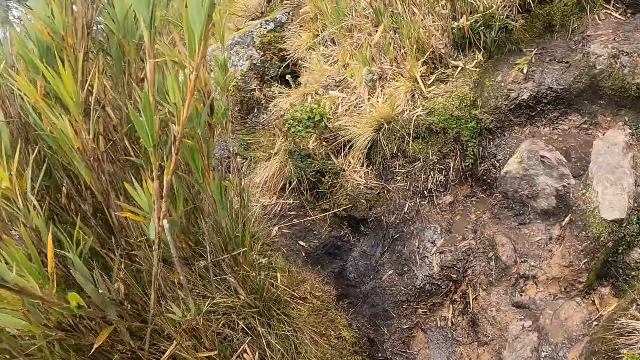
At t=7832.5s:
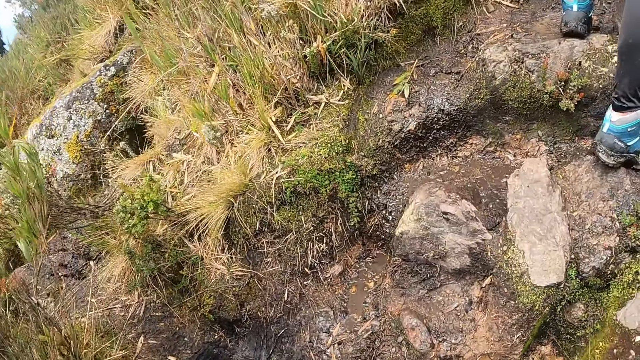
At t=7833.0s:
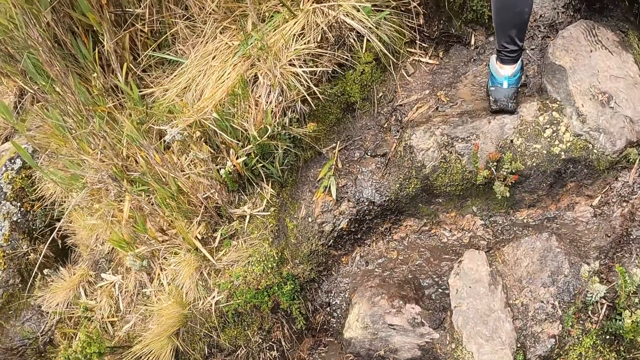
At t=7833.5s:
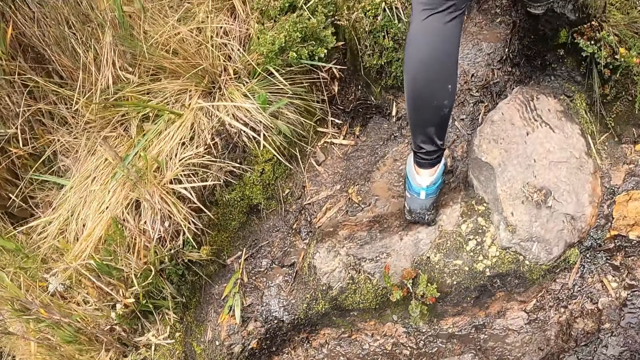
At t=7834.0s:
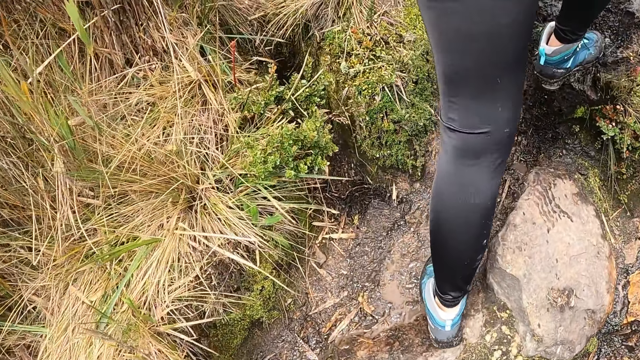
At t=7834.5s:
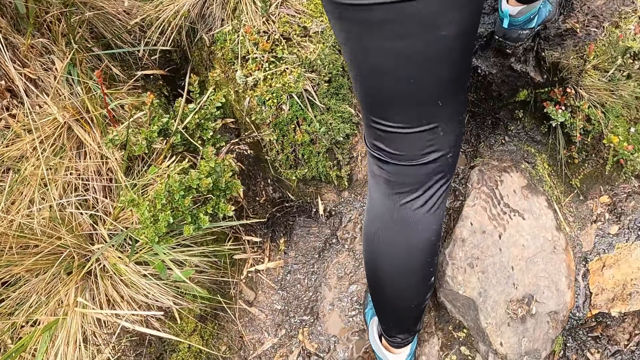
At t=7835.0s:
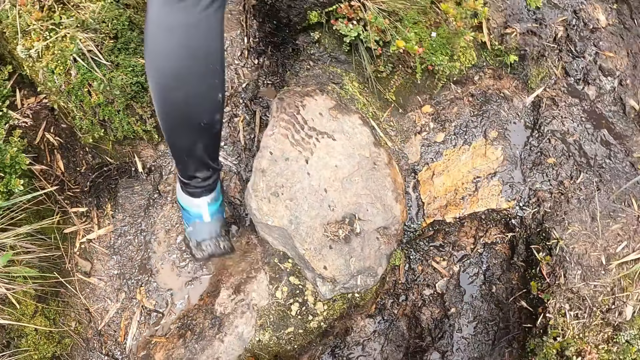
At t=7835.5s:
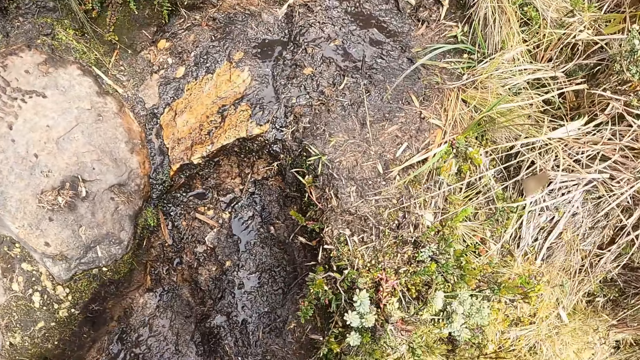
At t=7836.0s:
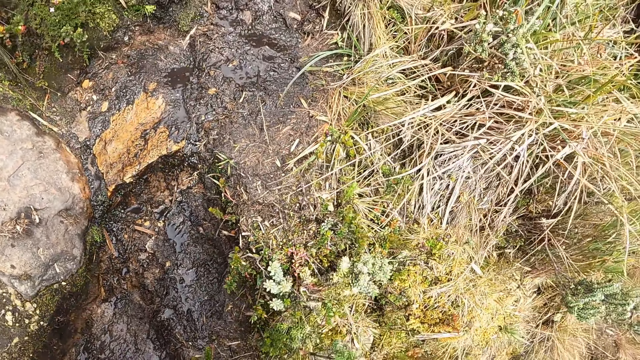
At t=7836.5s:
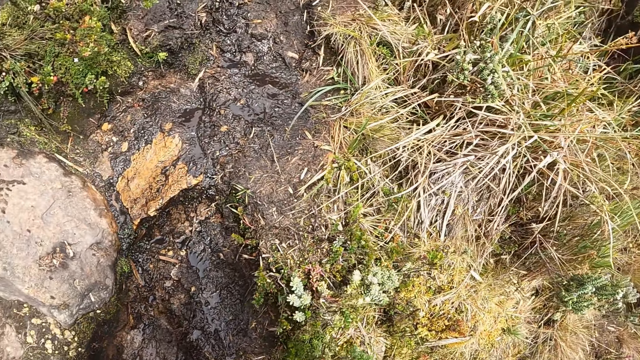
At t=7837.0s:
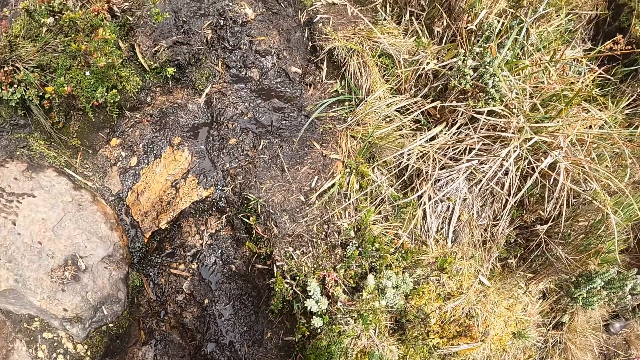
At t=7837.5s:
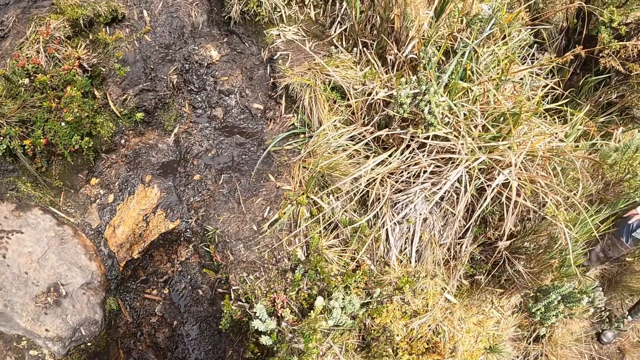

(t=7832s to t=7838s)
The camera wearer climbs the hill or mountain along a hill trail.

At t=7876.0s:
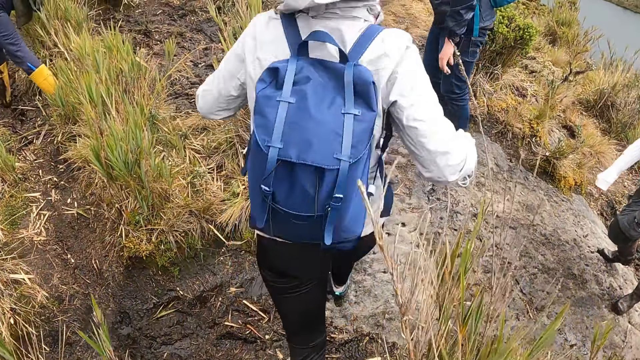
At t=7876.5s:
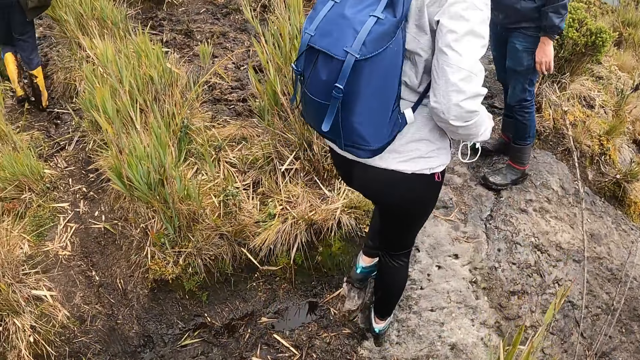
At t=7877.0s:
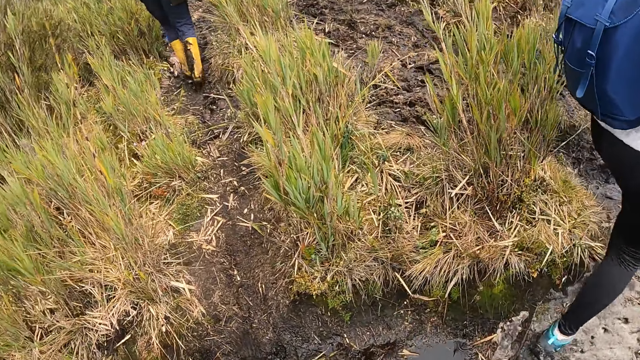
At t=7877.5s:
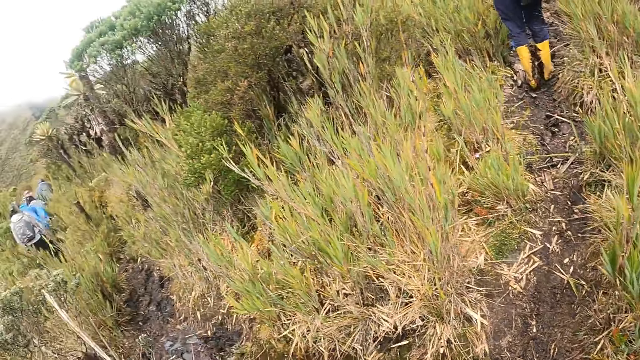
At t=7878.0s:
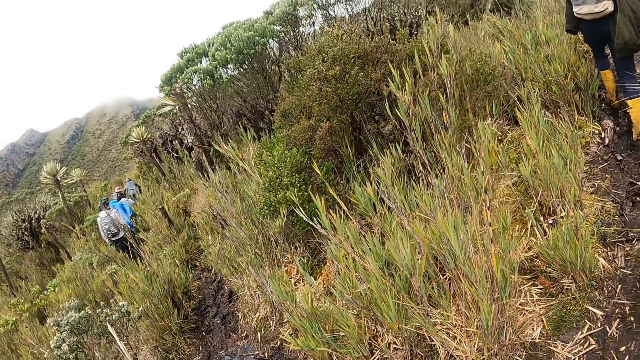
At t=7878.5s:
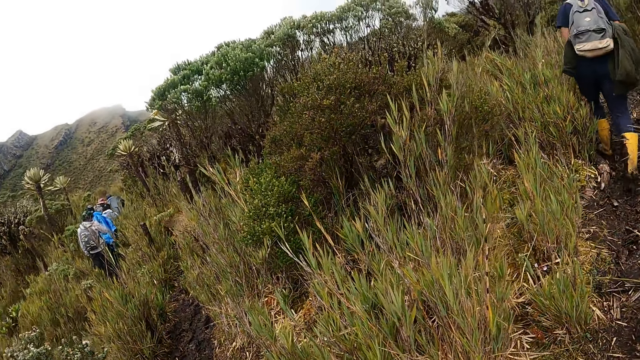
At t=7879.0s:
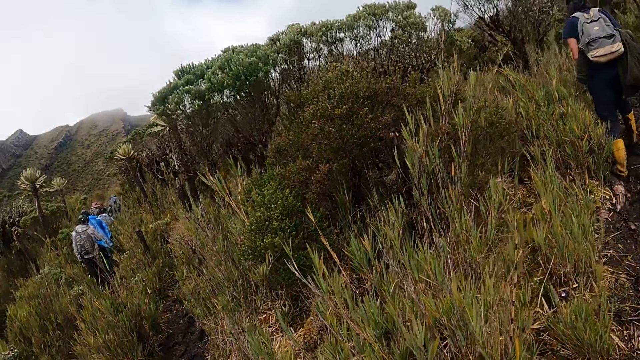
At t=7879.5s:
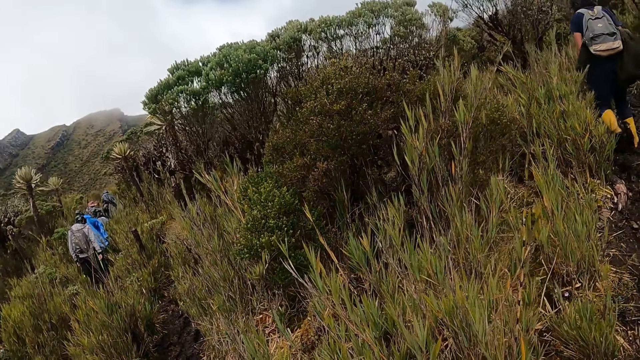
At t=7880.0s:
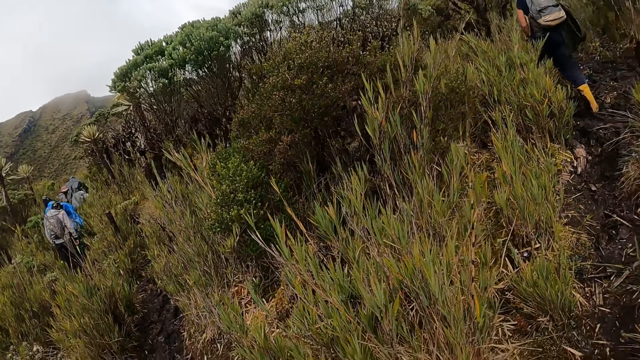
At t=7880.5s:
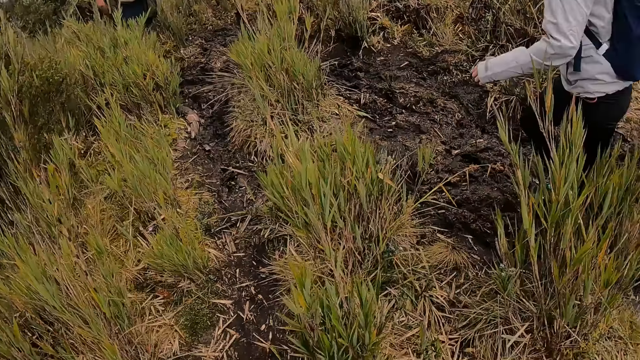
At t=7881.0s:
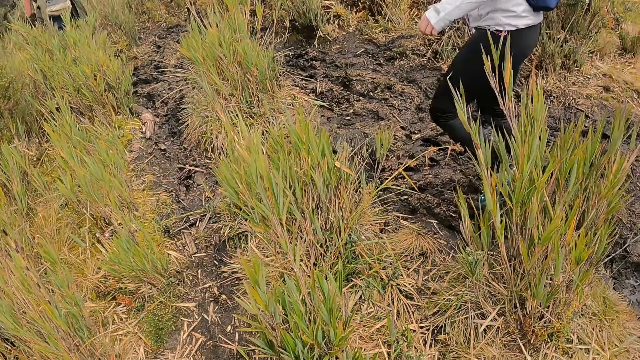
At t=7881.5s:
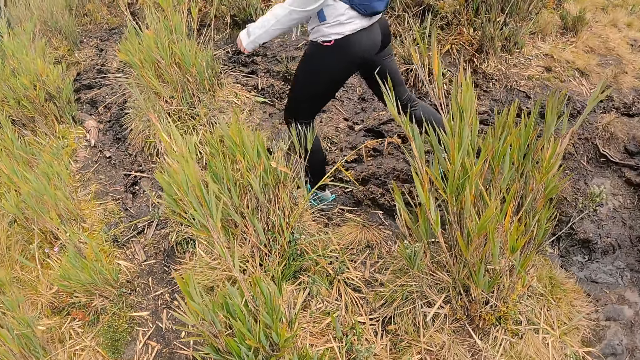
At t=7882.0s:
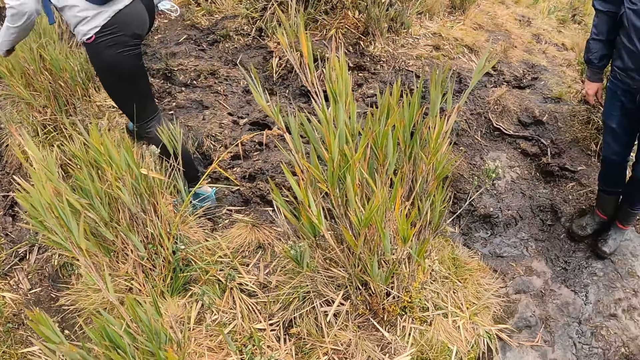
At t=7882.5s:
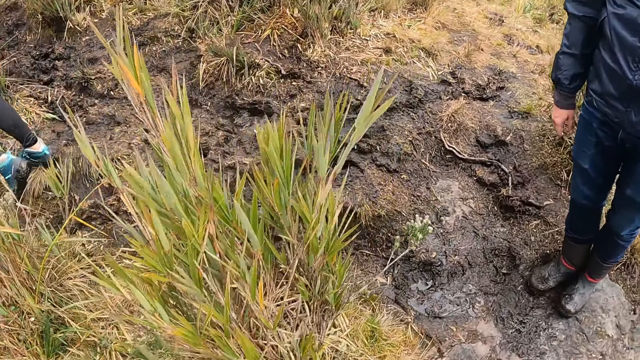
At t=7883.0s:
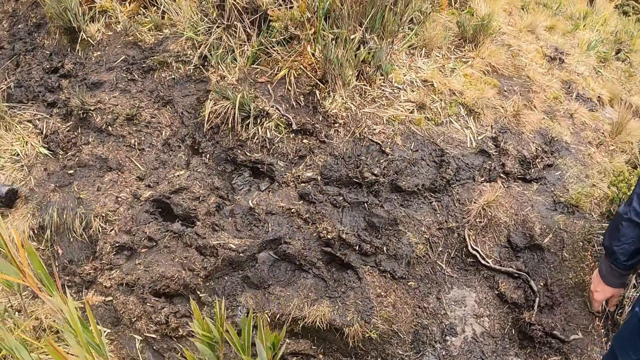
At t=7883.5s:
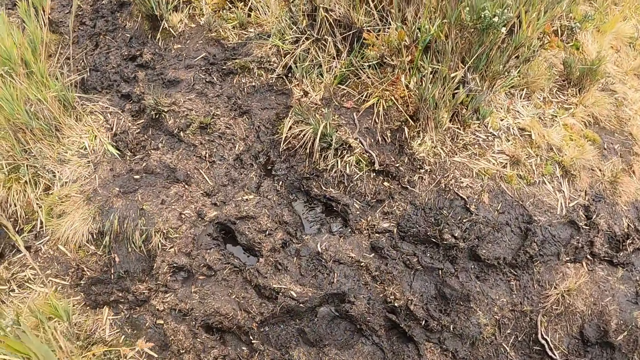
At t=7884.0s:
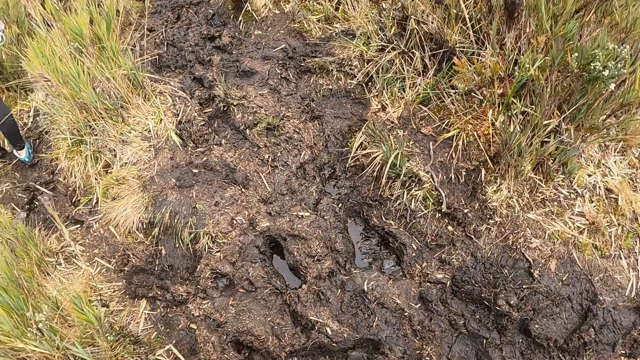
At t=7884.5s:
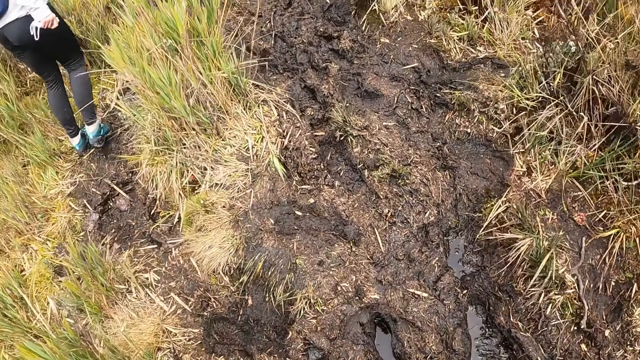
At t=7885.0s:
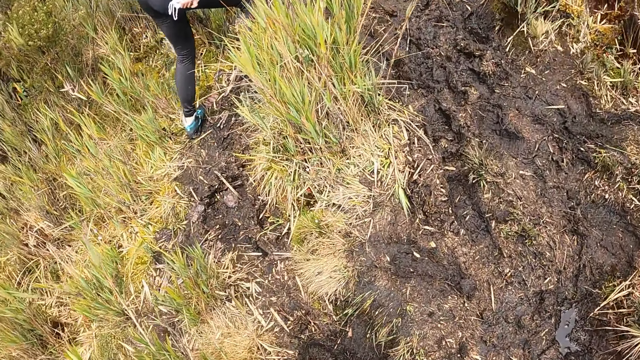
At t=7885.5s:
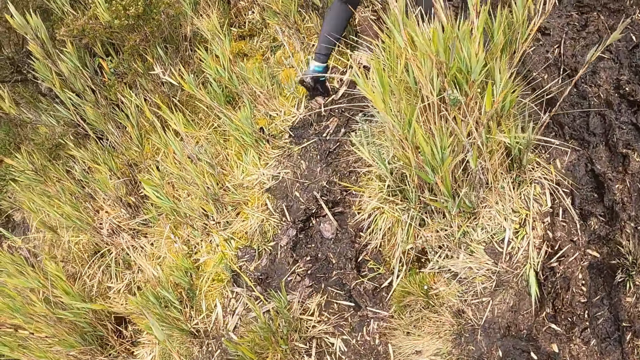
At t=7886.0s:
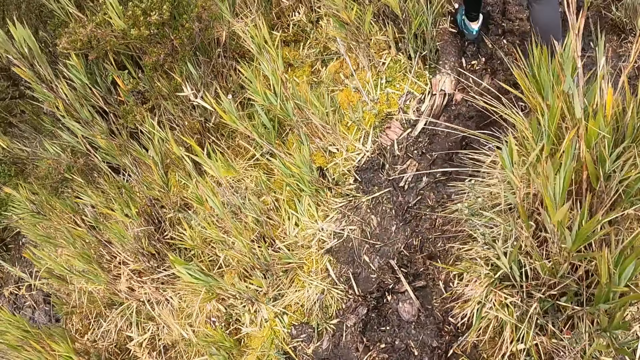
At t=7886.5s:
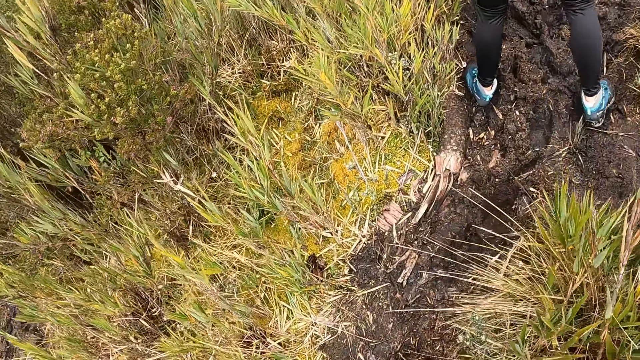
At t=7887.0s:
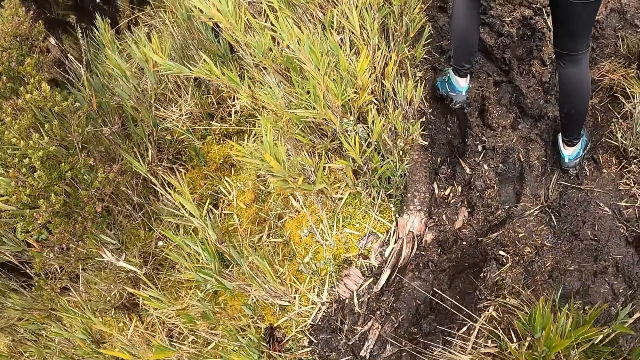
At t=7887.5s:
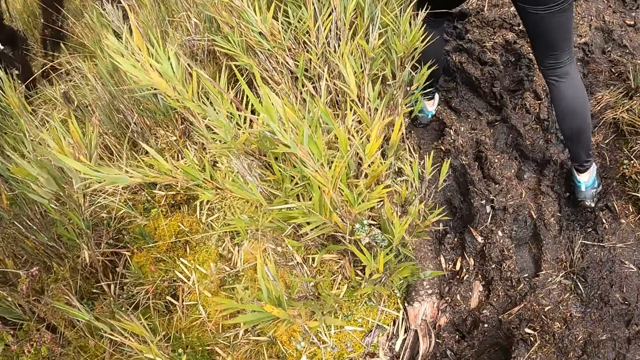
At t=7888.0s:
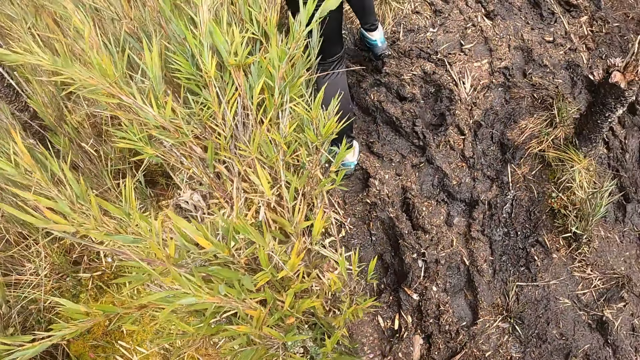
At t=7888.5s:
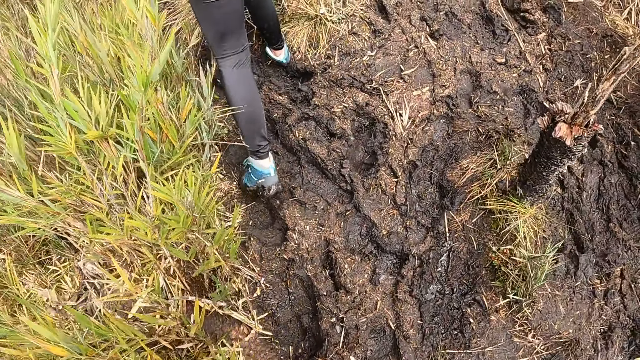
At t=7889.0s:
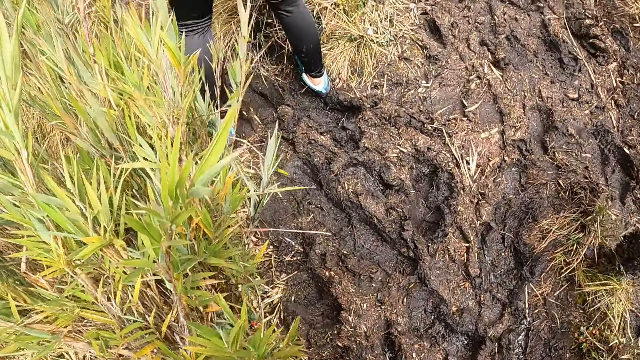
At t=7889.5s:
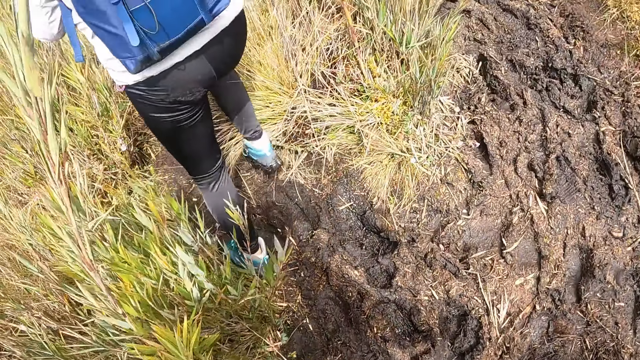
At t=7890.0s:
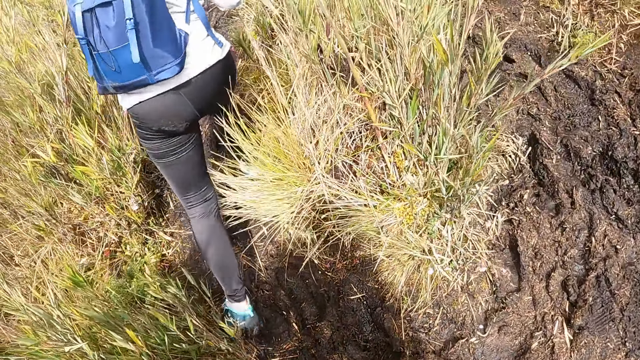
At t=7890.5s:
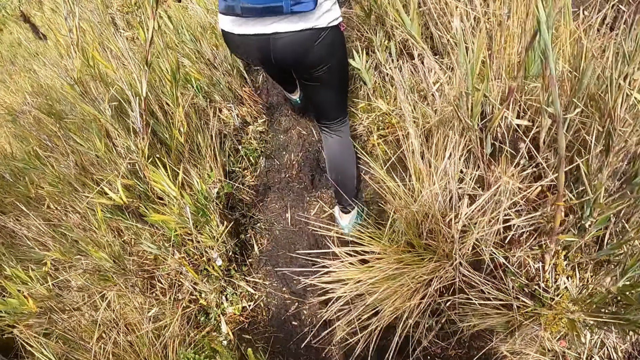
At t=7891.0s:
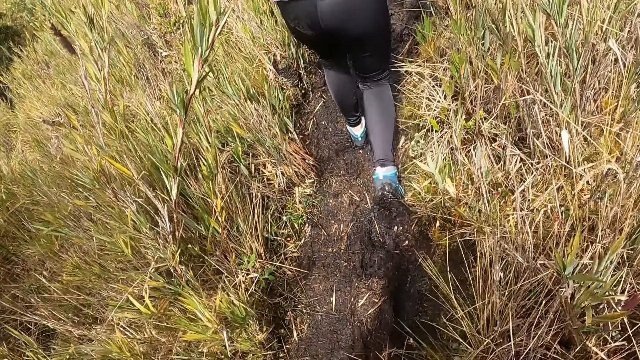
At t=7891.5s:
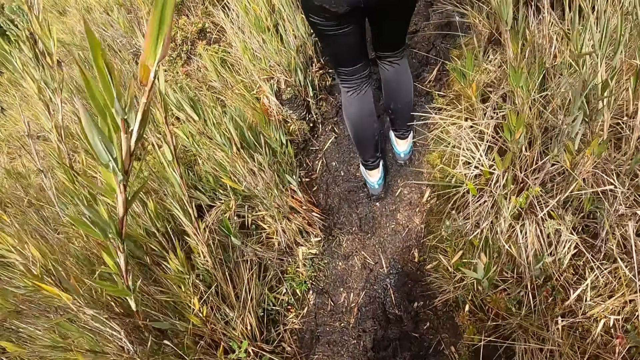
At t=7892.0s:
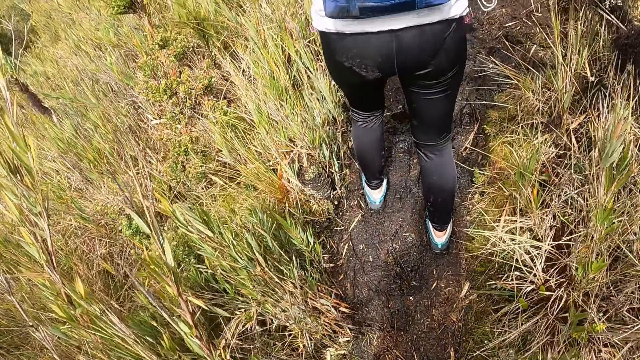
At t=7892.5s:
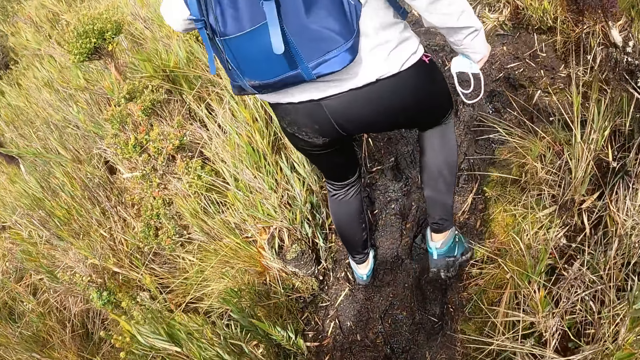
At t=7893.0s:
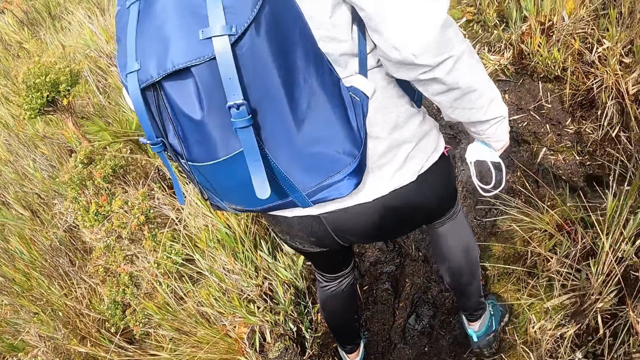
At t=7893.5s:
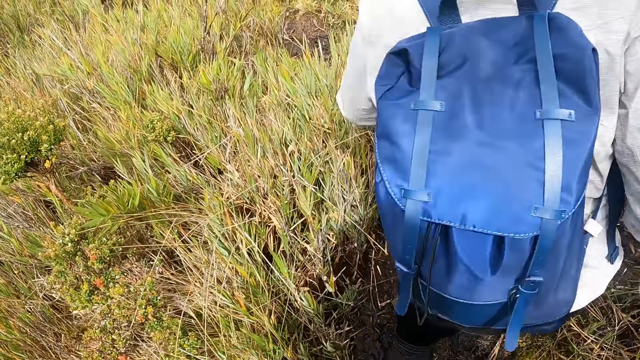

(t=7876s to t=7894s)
The camera wearer looks around. They climb the mountain.
